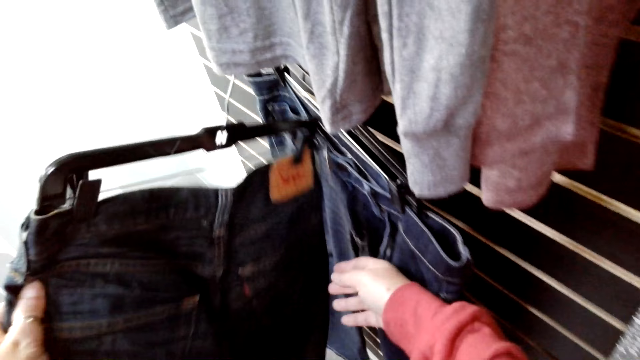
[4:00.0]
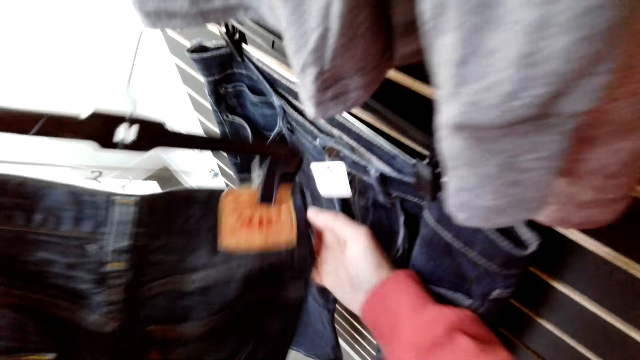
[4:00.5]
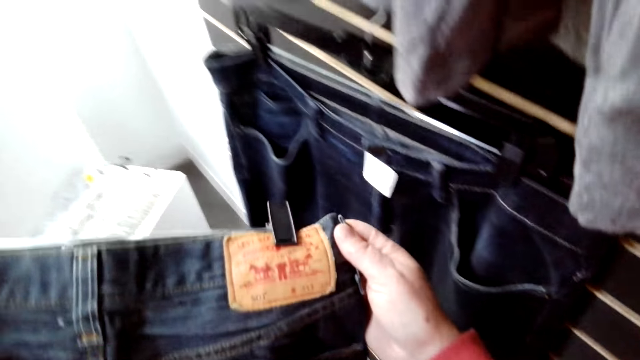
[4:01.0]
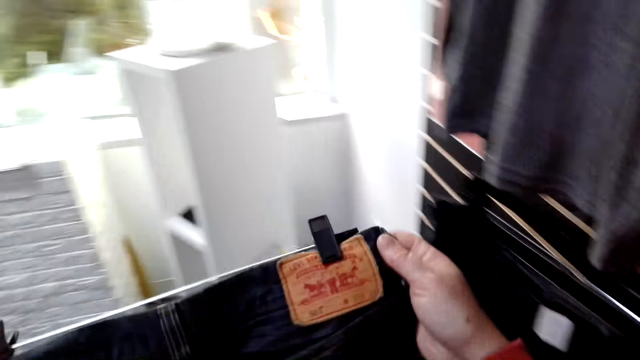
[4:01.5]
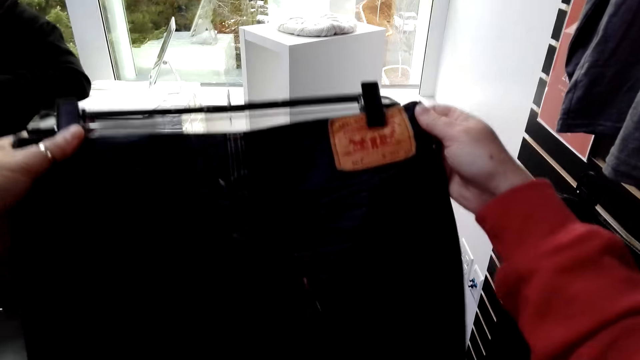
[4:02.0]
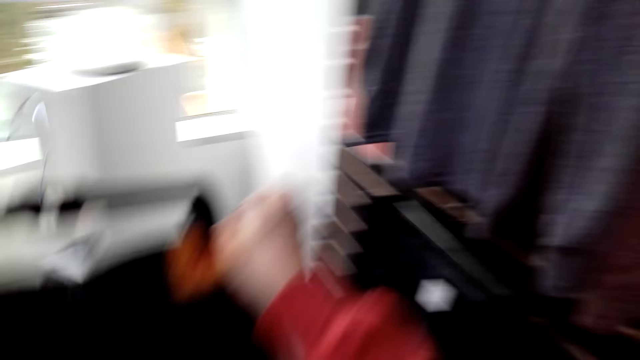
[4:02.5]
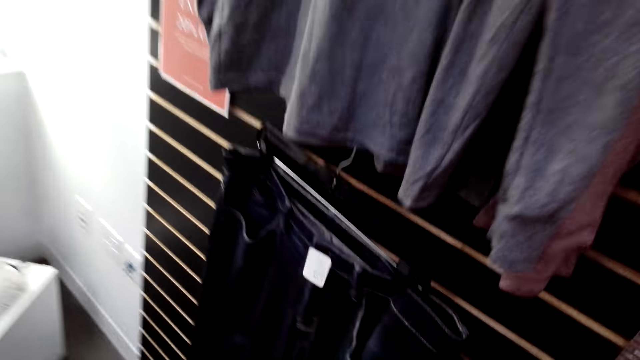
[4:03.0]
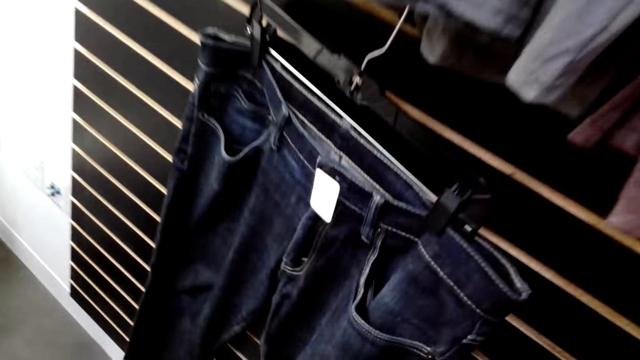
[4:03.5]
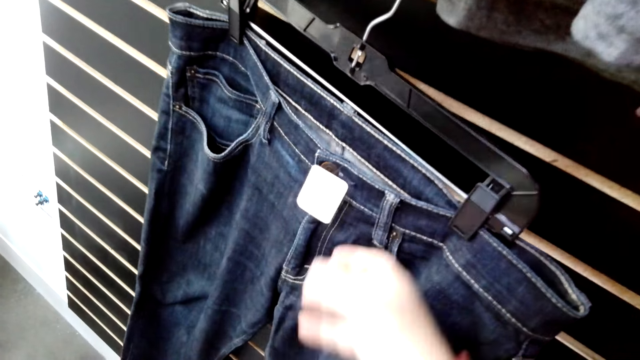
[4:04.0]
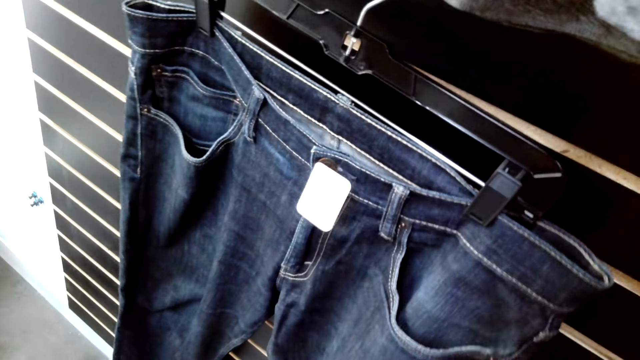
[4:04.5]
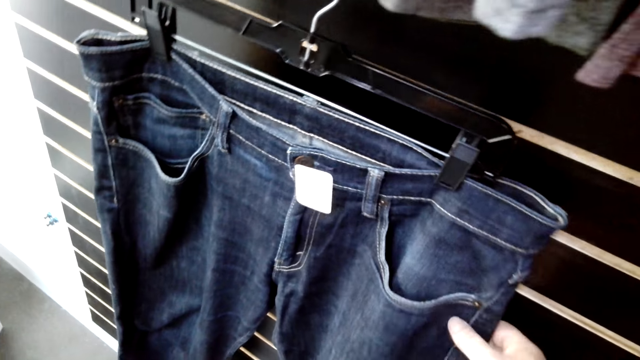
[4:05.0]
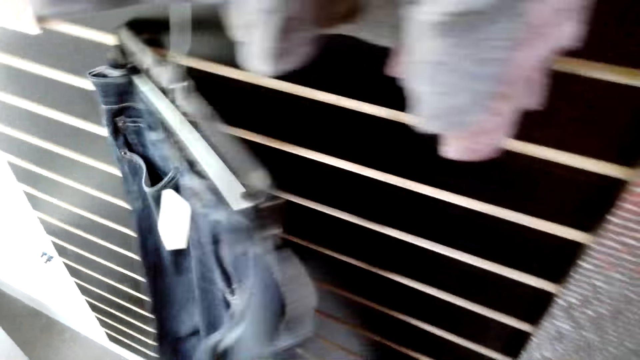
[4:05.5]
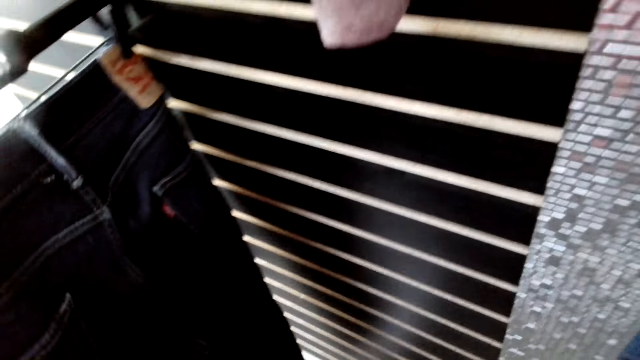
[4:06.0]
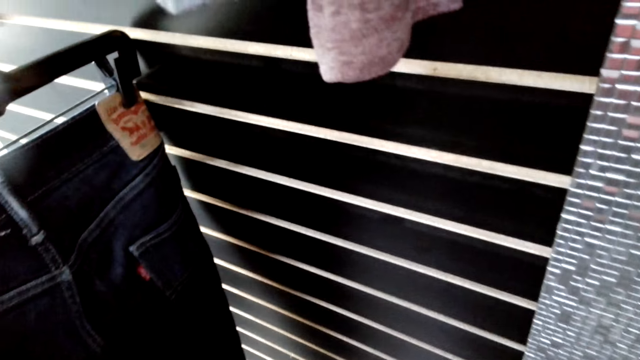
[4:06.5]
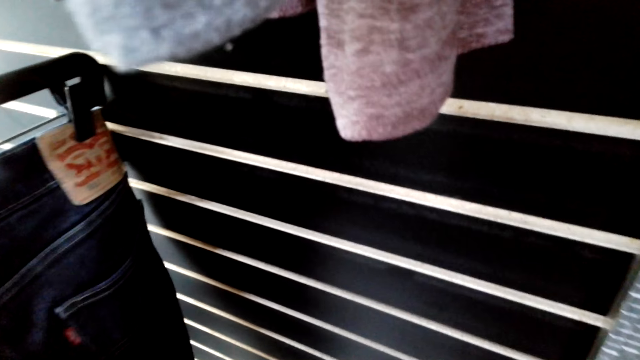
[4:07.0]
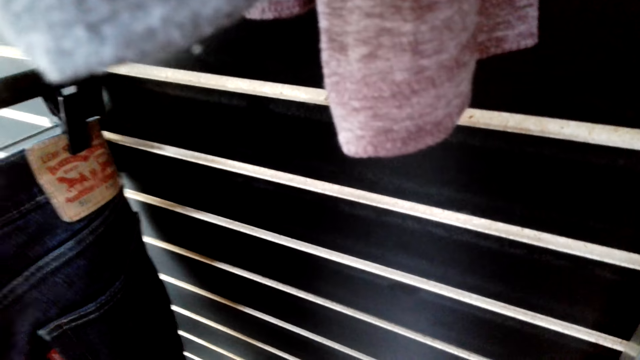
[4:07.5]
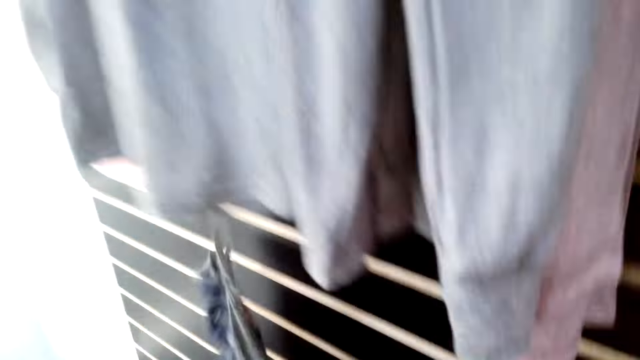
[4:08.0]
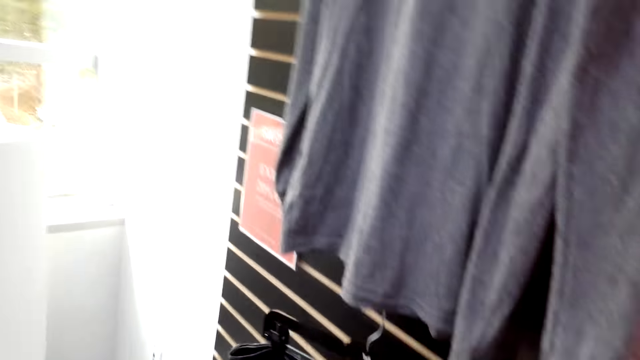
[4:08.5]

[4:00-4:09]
The camera wearer picks jeans pants or a cloth. They check the cloth. They check the cloth again.

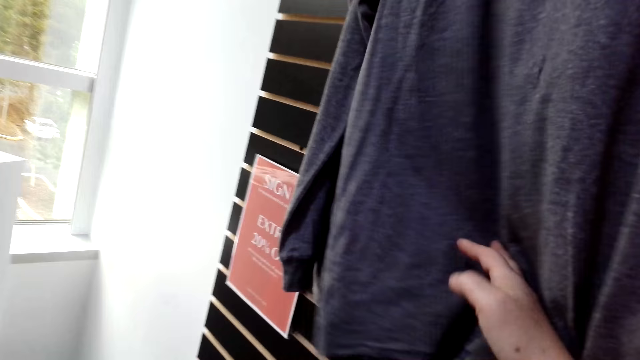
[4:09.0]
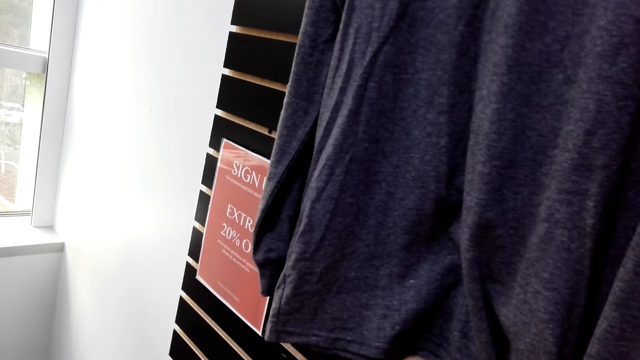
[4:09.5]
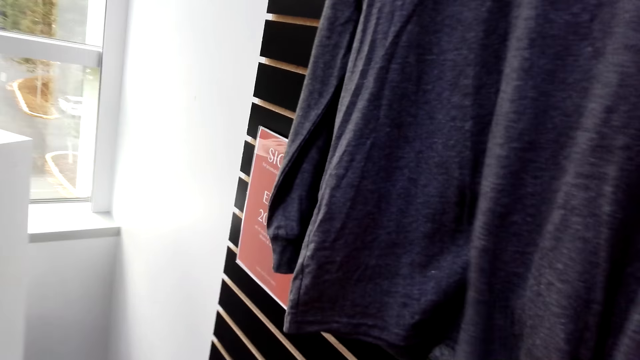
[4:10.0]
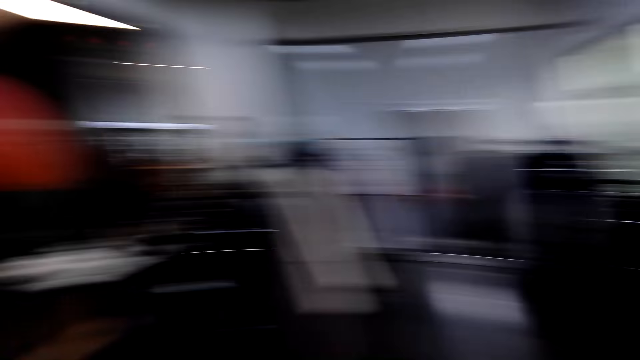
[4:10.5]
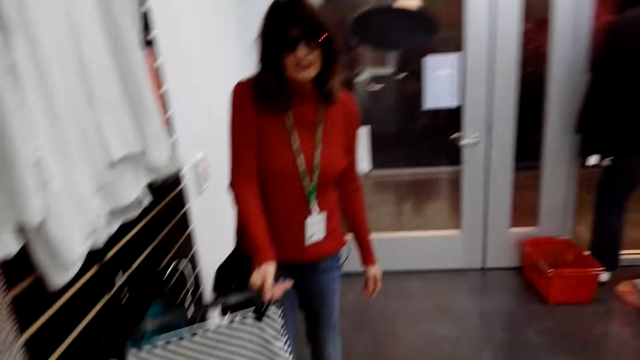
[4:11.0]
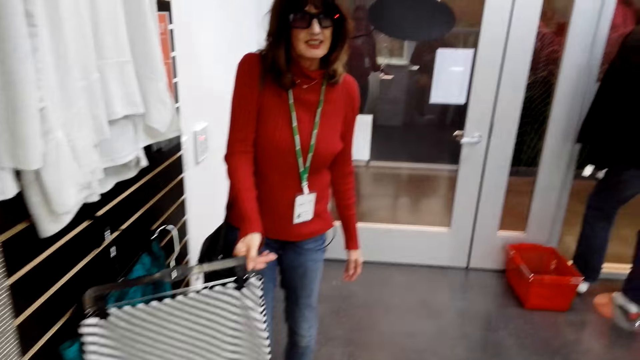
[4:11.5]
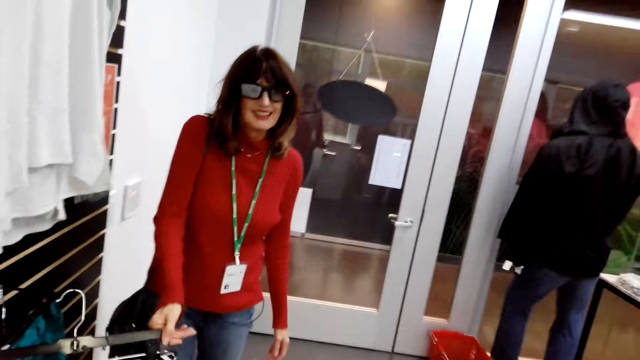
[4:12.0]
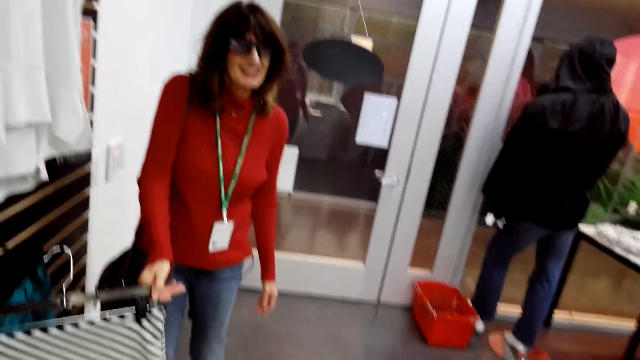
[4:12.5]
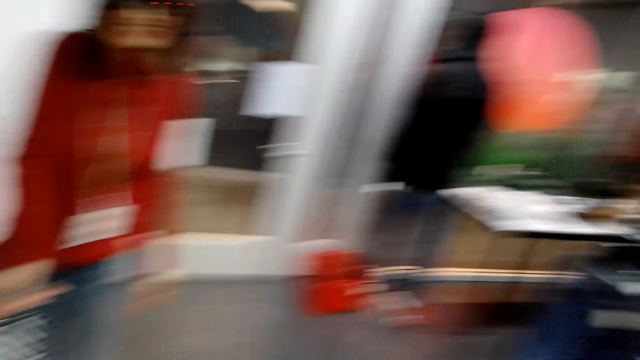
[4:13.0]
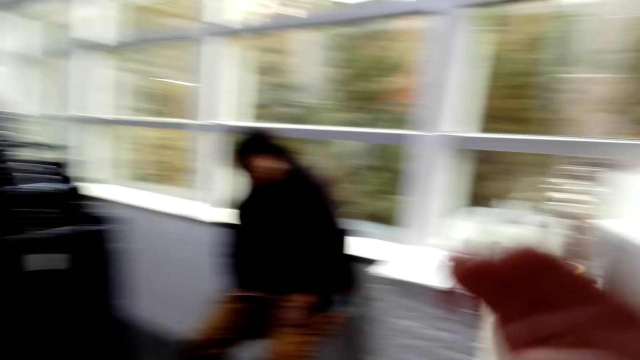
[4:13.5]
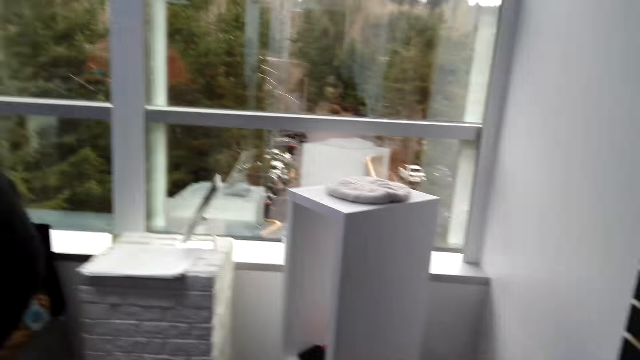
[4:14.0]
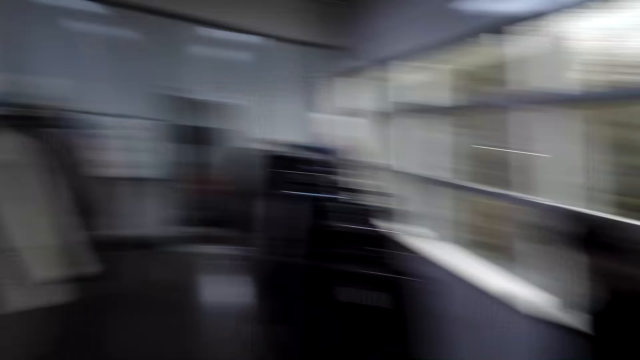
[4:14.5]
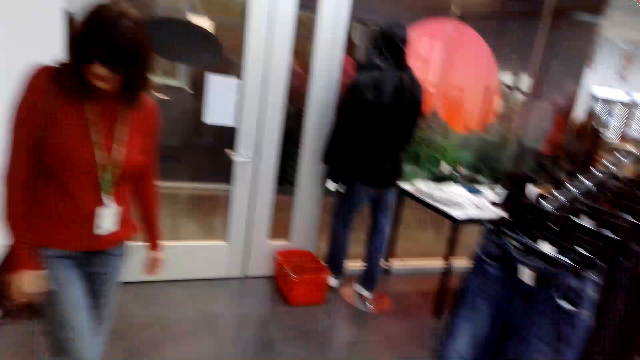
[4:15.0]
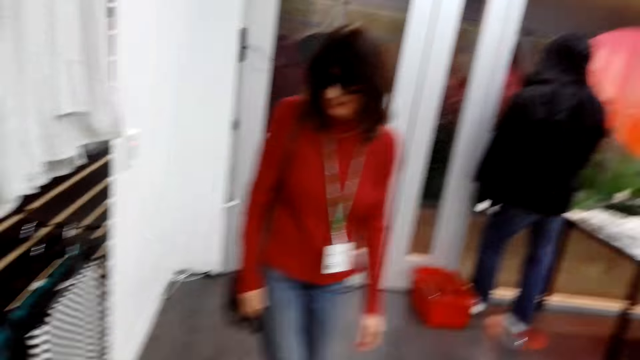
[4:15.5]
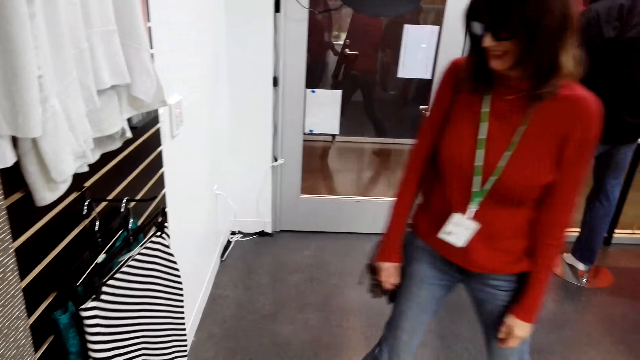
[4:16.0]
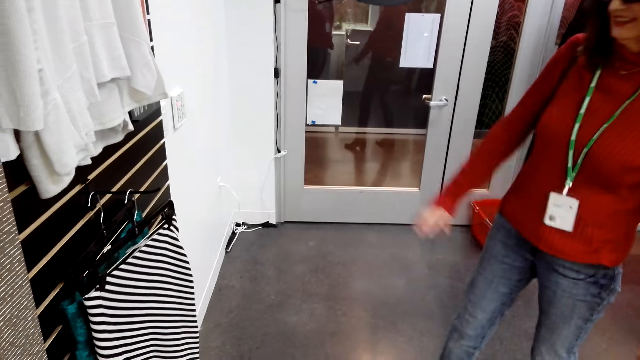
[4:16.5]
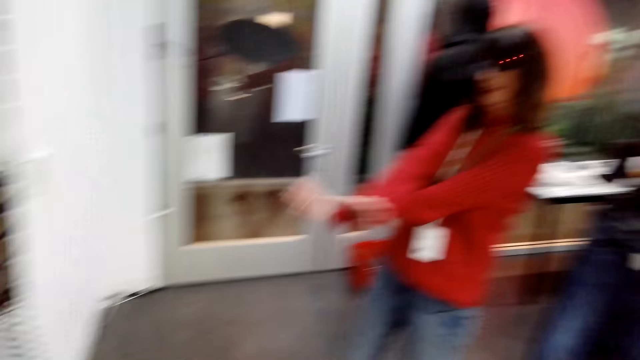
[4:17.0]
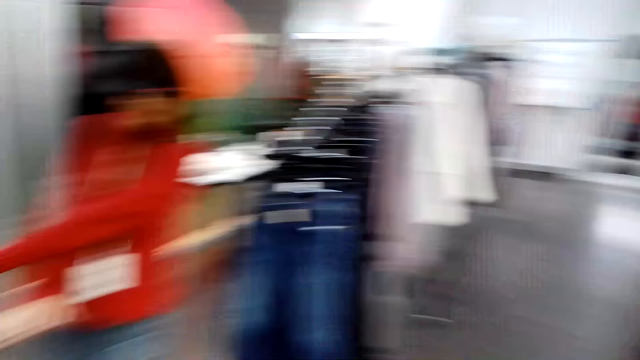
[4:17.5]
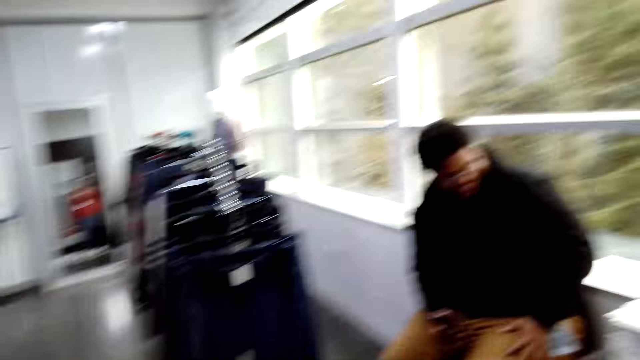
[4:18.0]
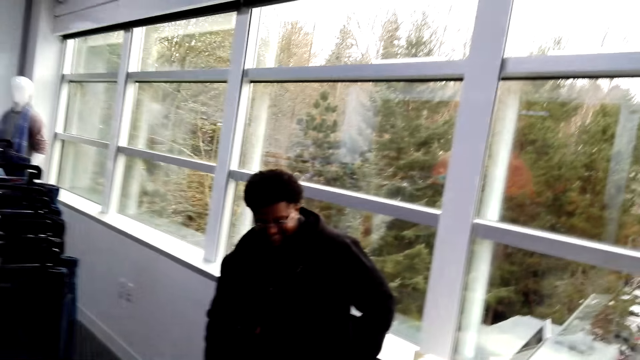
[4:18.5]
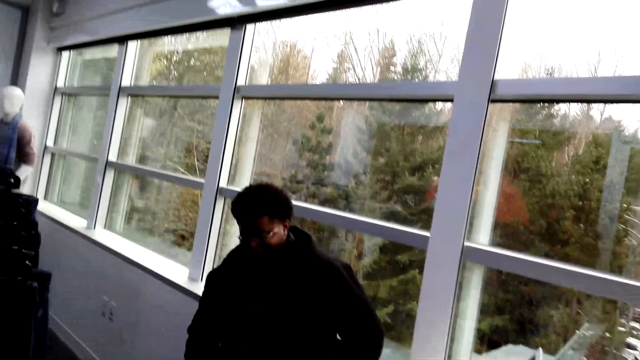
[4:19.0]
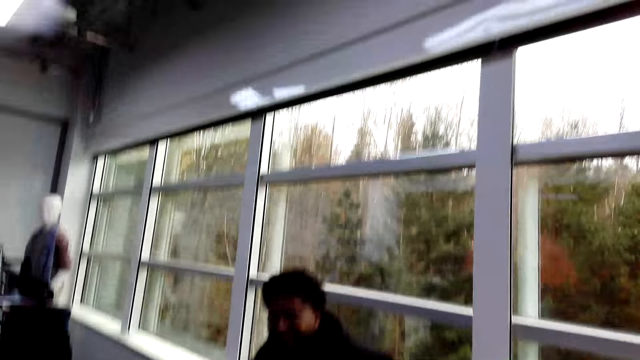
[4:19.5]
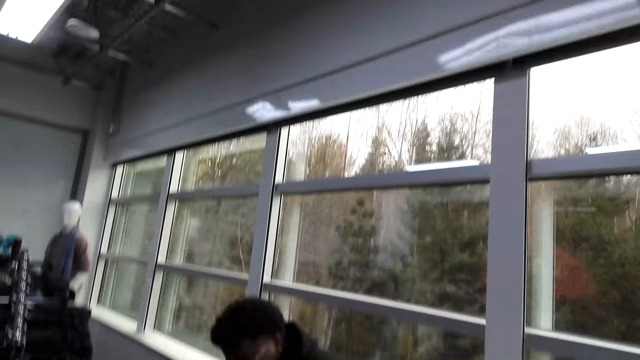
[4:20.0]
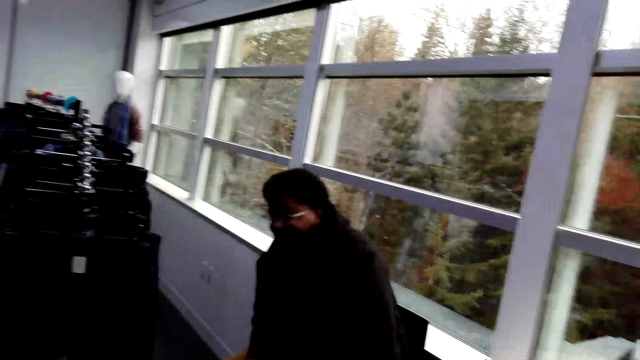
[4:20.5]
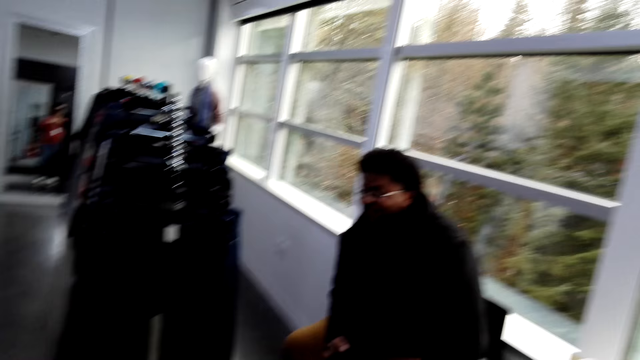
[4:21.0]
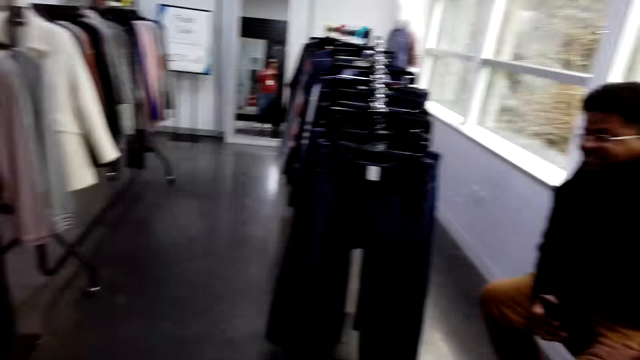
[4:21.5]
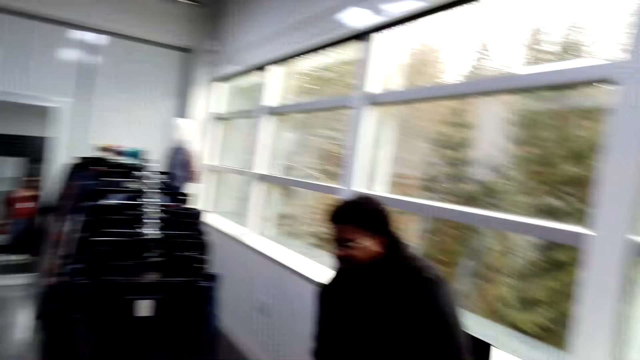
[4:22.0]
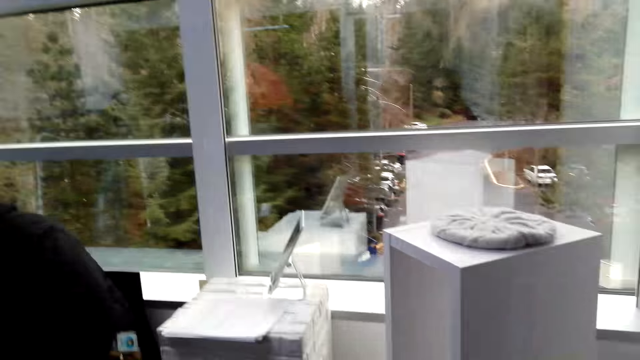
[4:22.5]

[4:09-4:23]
The camera wearer looks around the shop. A woman holds a cloth. The woman shows the camera wearer a skirt. The camera wearer converses with the woman. They look around the shop. The woman looks around the shop. The camera wearer converses with the woman. A man looks around the shop. The camera wearer converses with the man.
